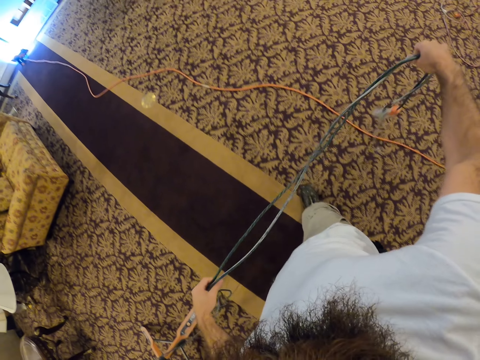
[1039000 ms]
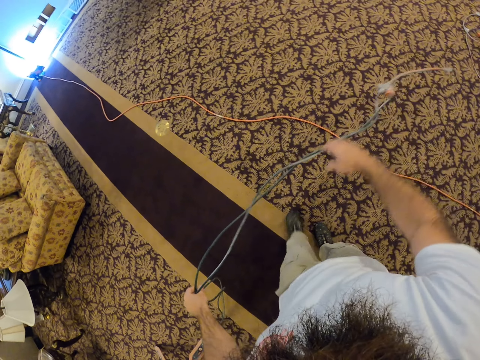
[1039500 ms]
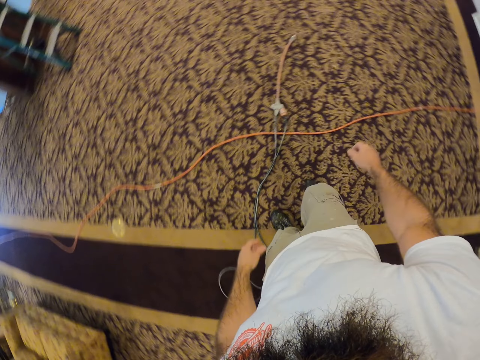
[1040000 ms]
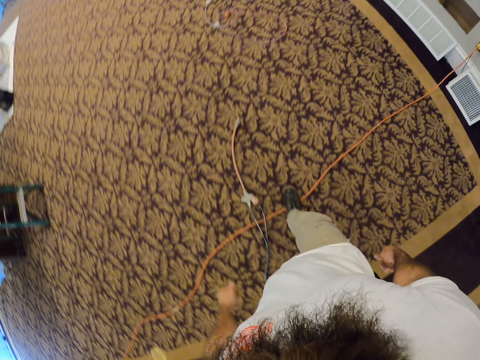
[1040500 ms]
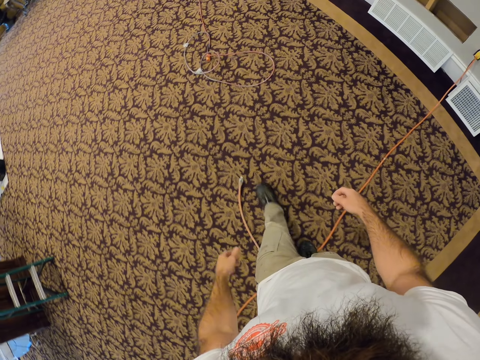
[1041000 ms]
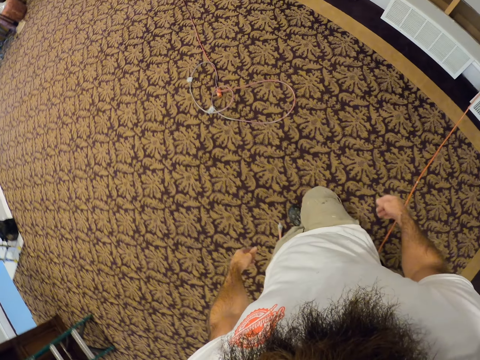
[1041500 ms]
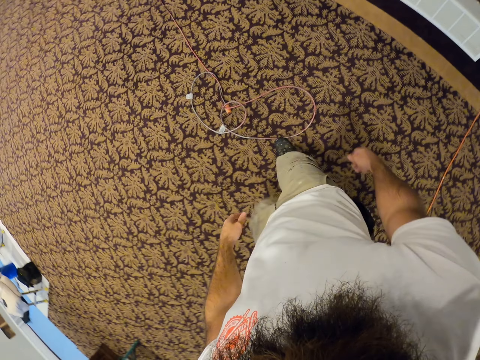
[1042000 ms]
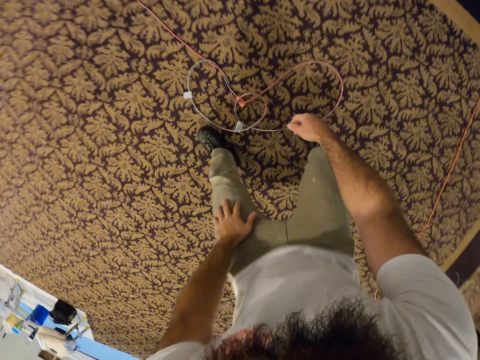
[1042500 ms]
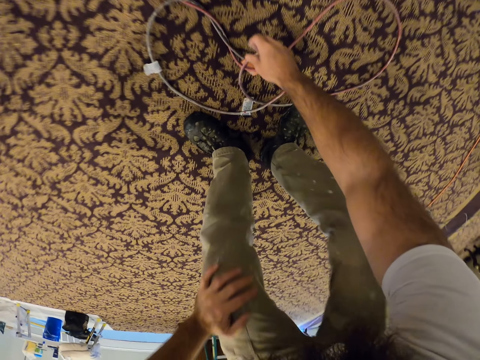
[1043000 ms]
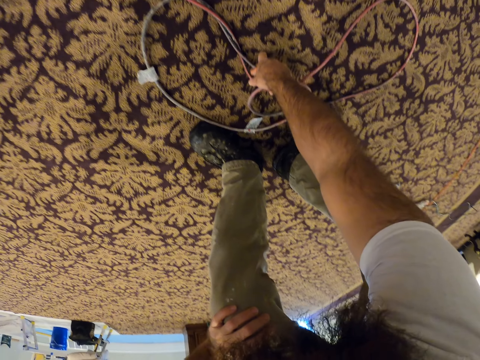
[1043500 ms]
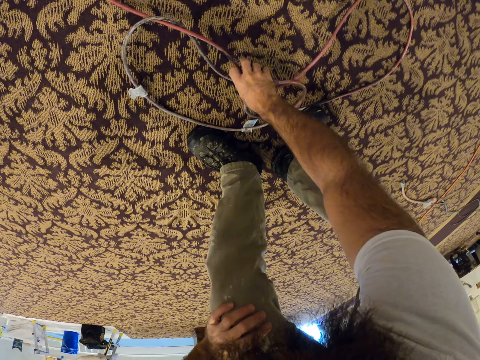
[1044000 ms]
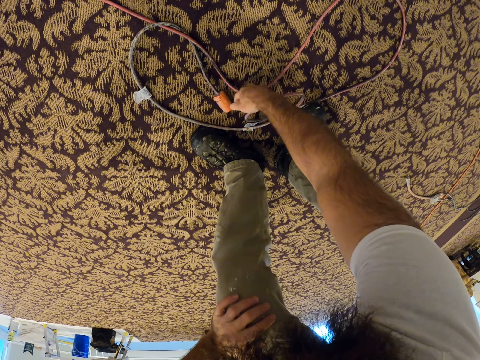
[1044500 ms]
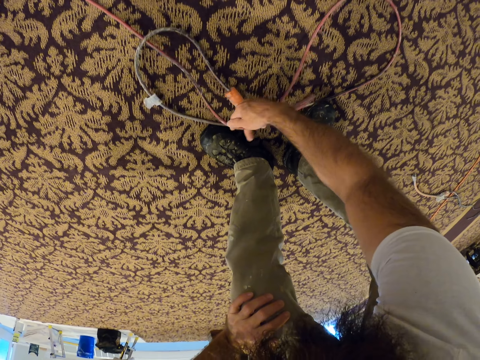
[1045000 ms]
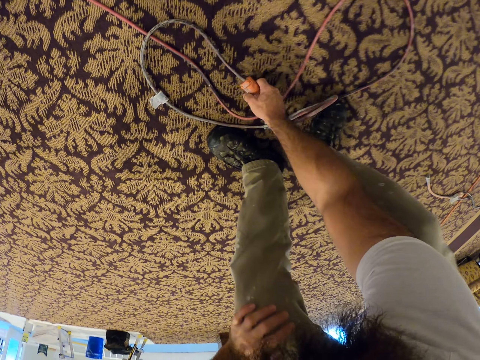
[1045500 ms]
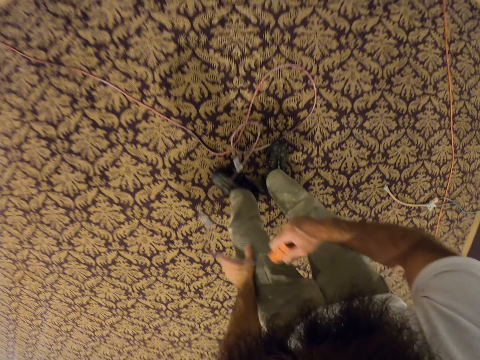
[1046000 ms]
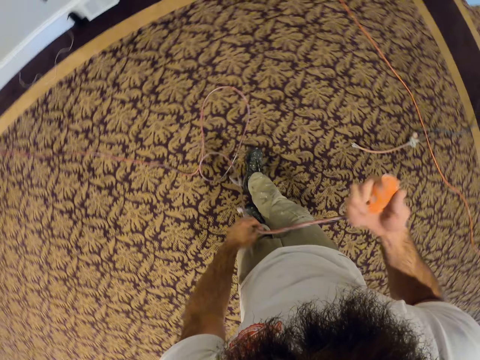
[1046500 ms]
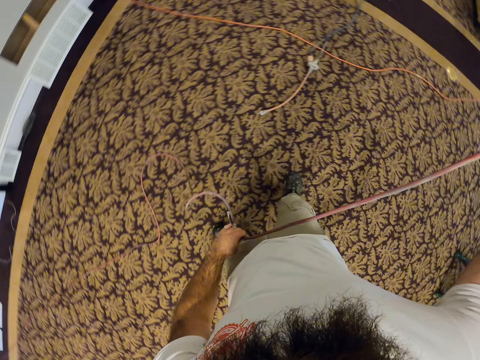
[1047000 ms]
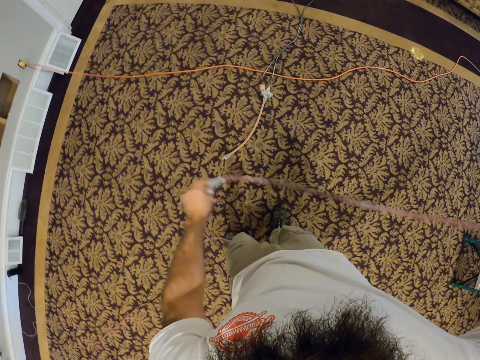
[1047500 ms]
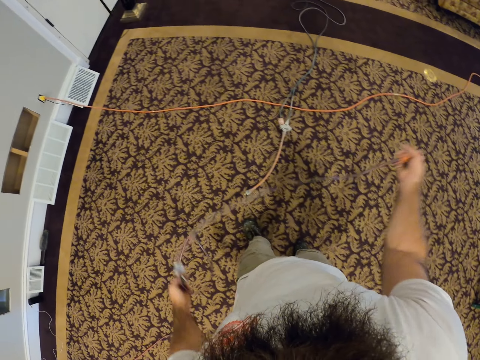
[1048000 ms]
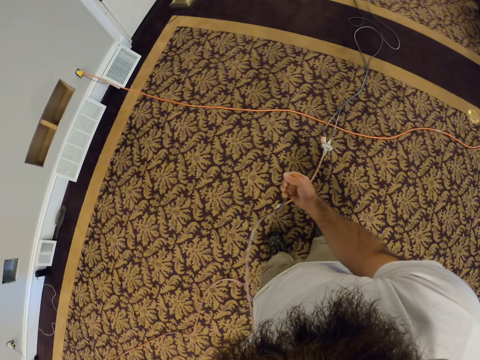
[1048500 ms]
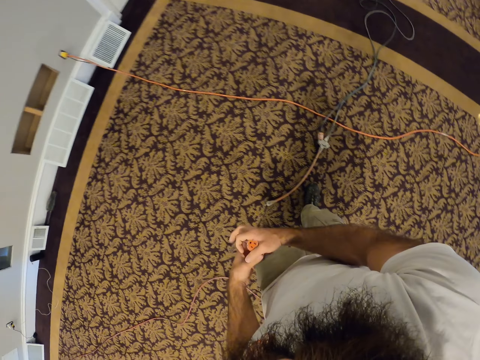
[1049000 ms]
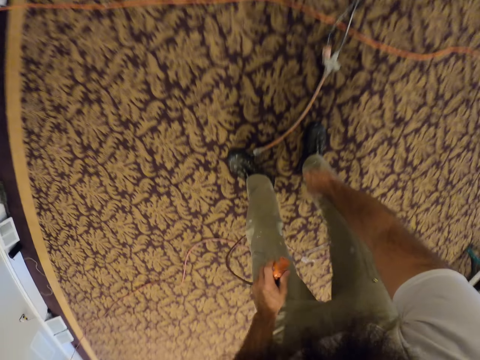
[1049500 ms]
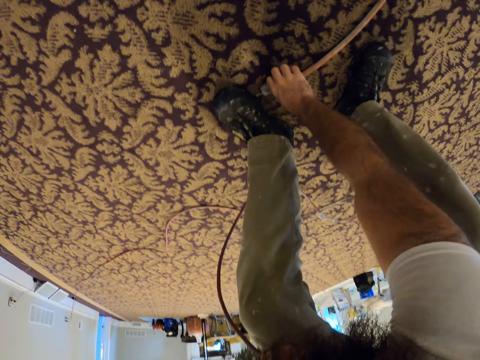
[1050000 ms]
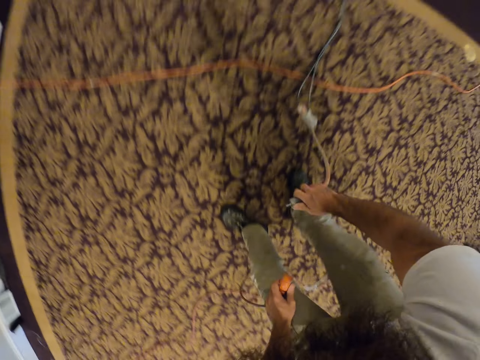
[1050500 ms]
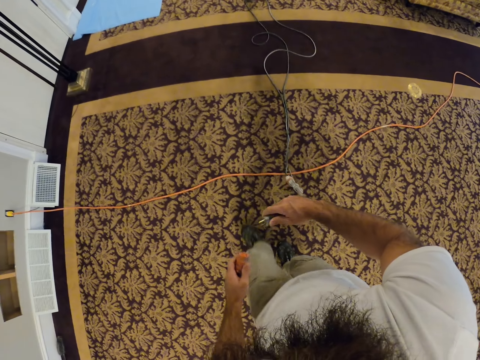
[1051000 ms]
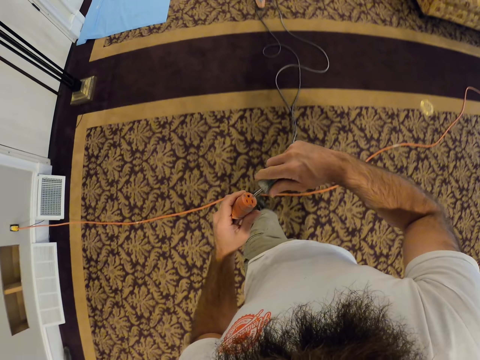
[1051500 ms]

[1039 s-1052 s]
The camera wearer drops the cable in his hands on the floor. He walks forward and bends down. He picks up a cable or cable wire from the floor with his right hand. He pulls the cable wire. He walks forward. He picks up a cable from the floor with his right hand again.

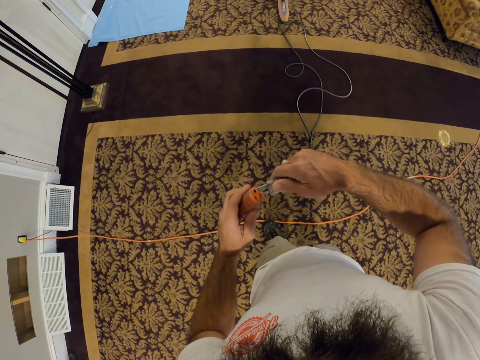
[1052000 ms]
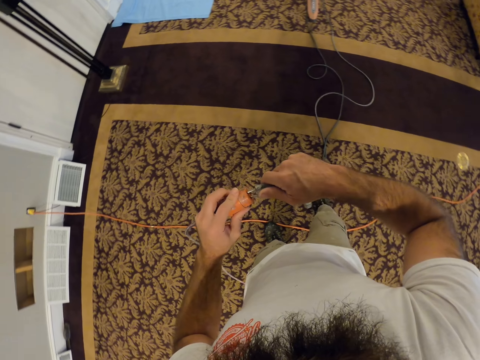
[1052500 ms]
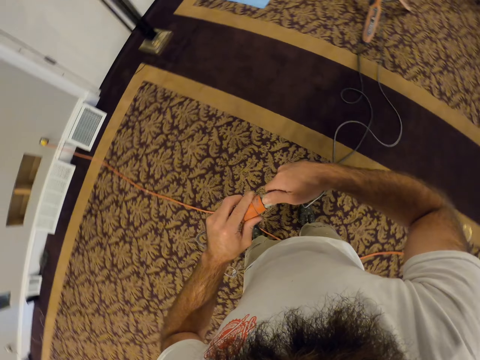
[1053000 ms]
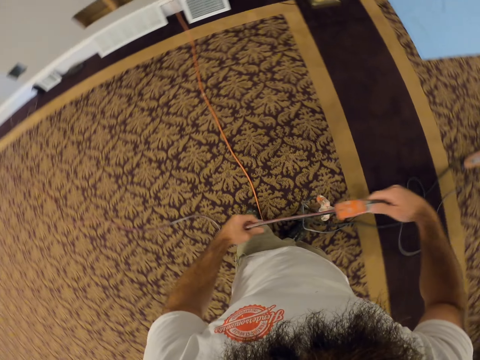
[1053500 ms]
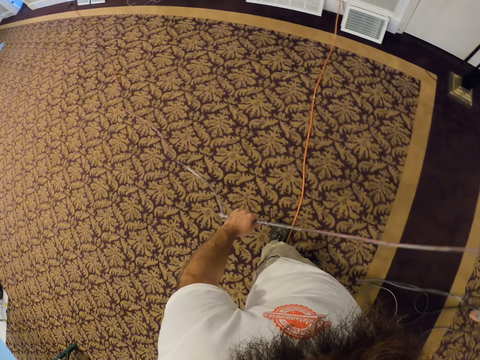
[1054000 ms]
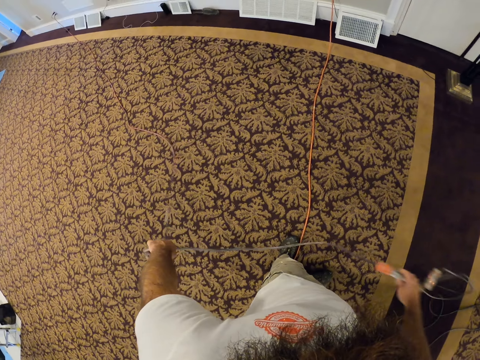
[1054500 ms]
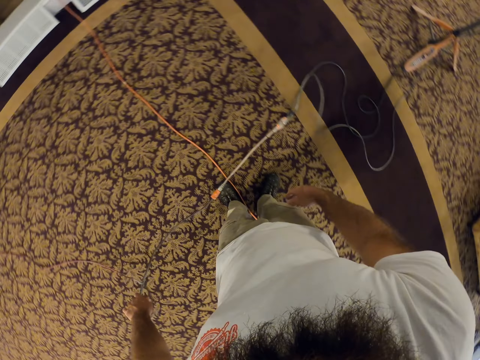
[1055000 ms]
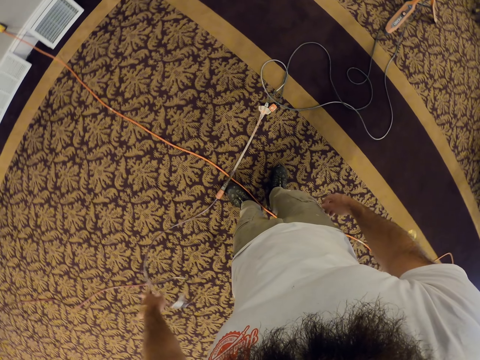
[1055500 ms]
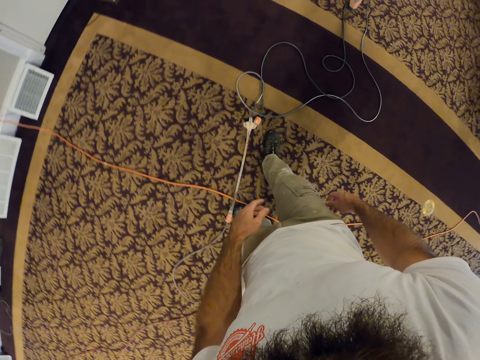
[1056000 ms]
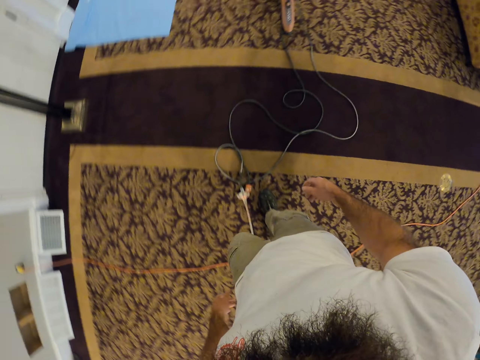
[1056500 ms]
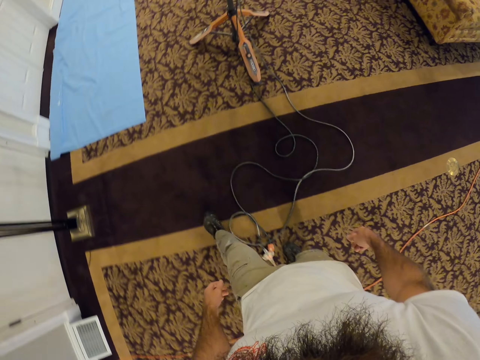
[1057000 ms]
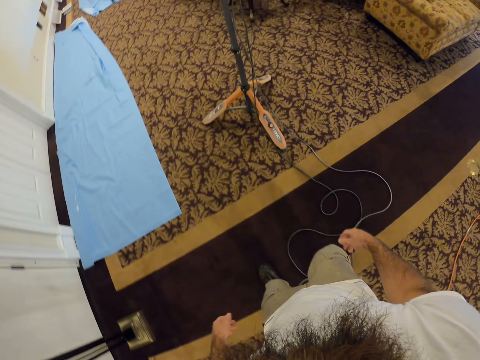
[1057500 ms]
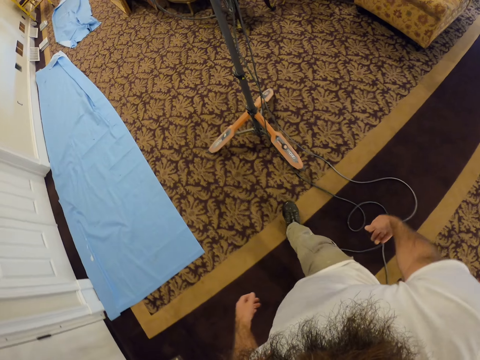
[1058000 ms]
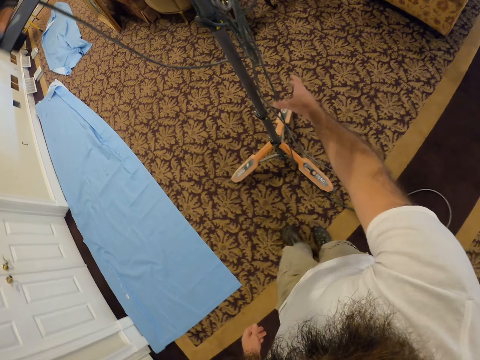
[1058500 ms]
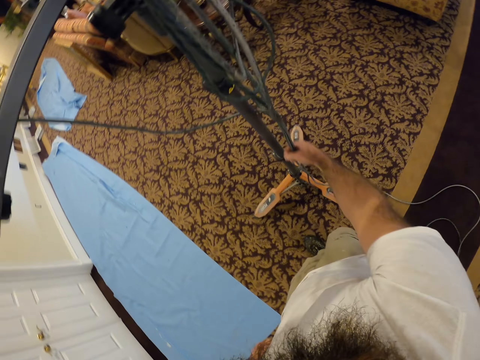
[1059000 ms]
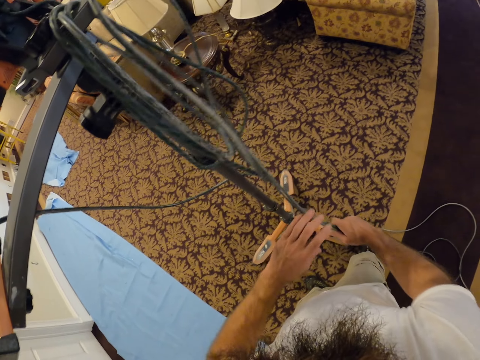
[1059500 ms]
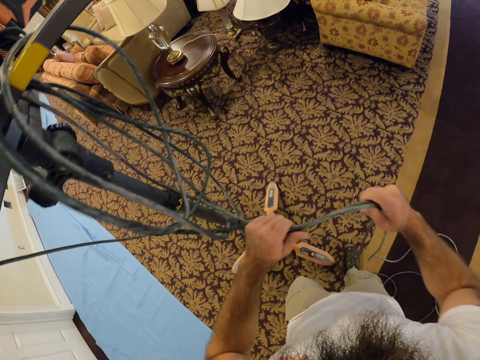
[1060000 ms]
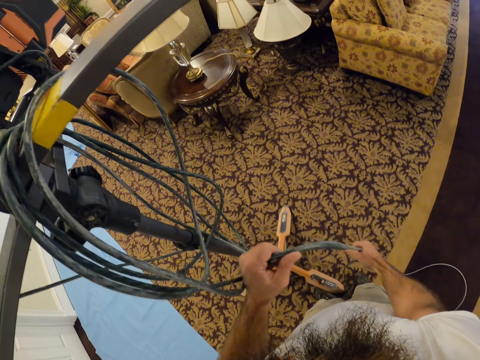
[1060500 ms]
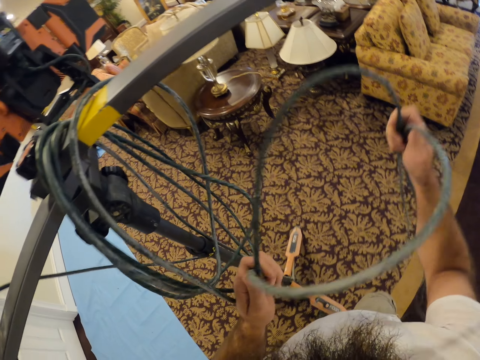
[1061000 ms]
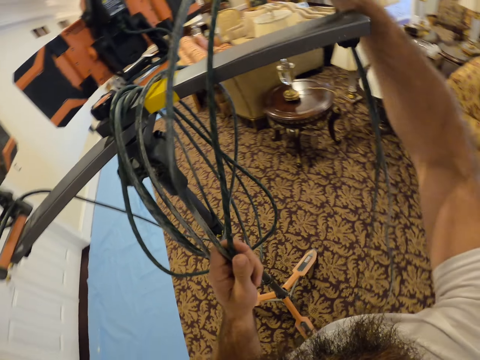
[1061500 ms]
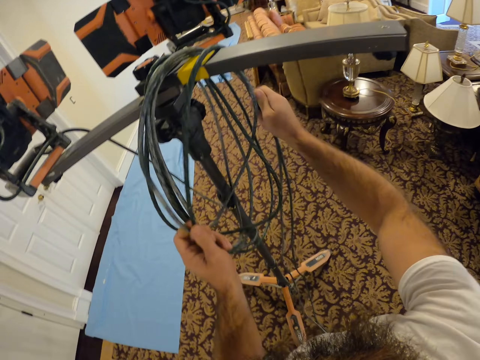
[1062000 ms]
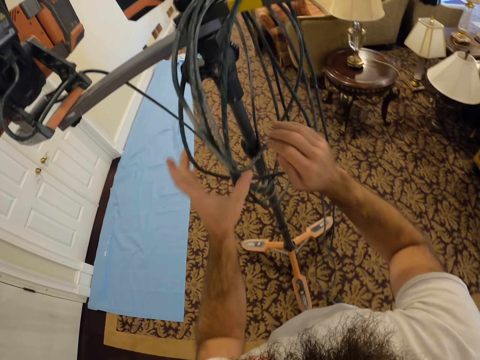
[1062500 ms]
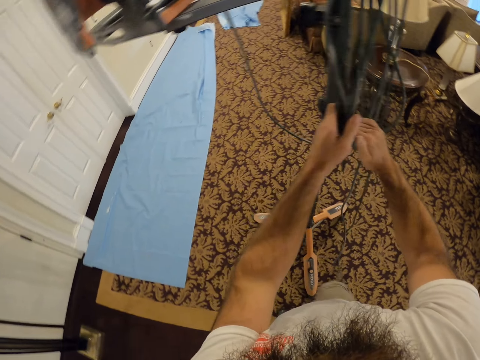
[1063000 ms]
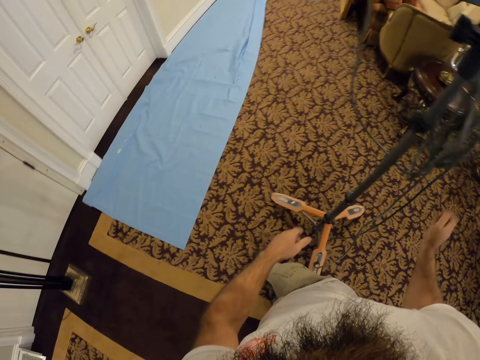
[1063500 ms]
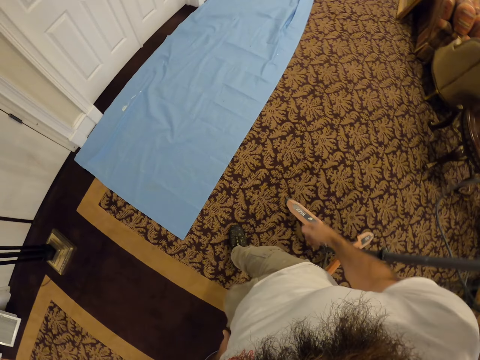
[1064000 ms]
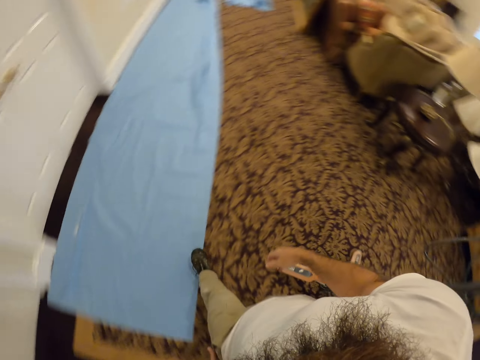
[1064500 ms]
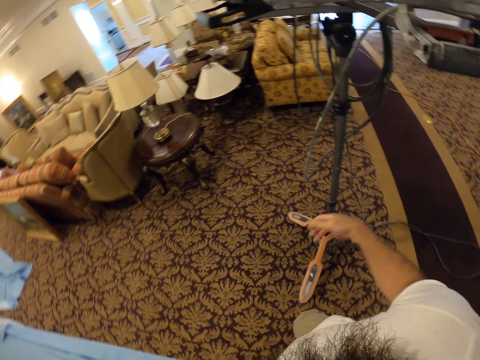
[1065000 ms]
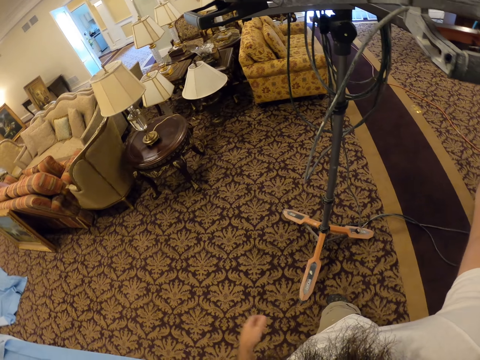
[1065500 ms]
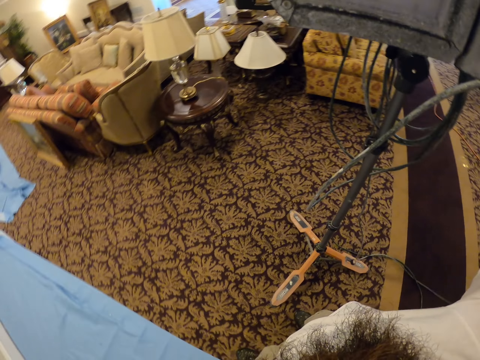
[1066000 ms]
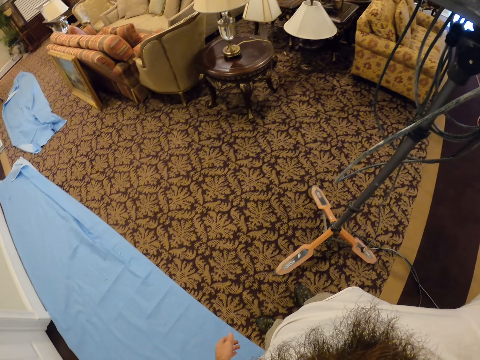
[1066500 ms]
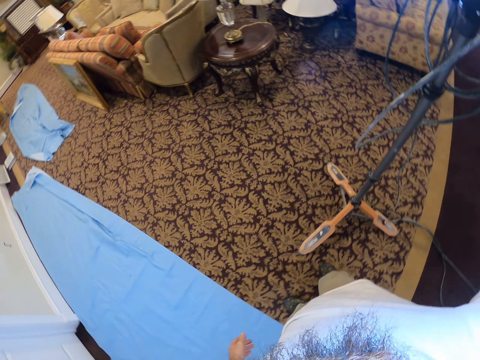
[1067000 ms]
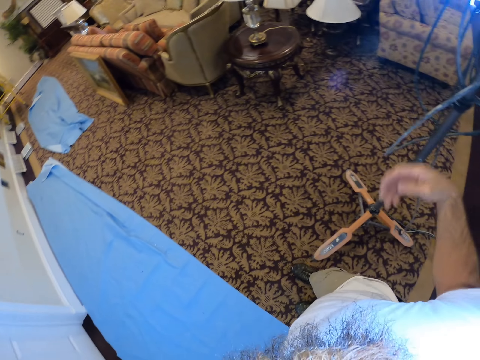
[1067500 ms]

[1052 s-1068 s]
The camera wearer connects the cables in his hands together. He moves his left hand on the cable. He pulls the cable wire. He drops the cable in his hands on the floor. He turns right and walks forward. He holds the cable with his right hand. He holds the cable with his left hand. He rolls the cable wire on the stand. He hangs the cable in his hands on the stand. He moves the cable with both hands. He turns left. He holds the stand.
